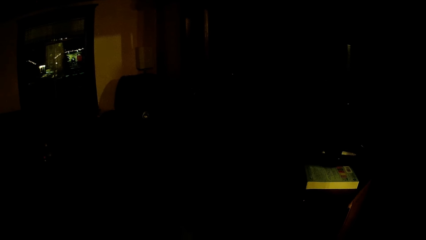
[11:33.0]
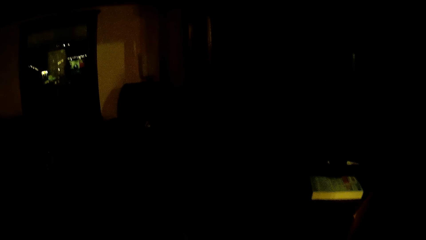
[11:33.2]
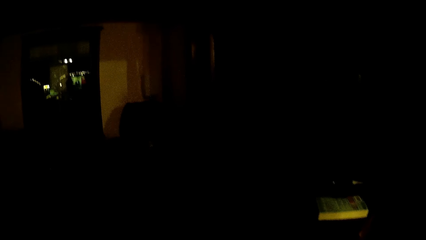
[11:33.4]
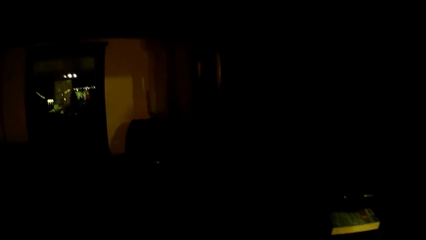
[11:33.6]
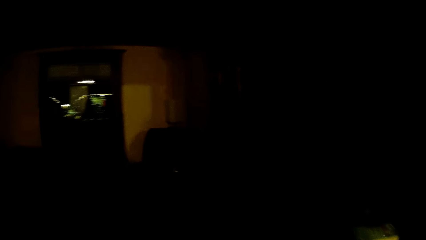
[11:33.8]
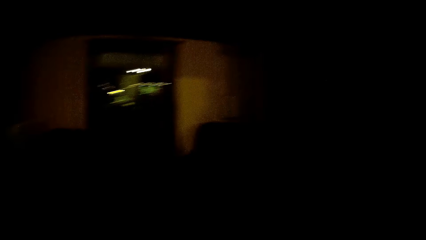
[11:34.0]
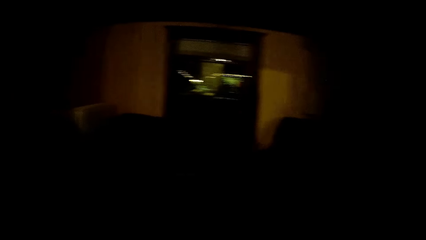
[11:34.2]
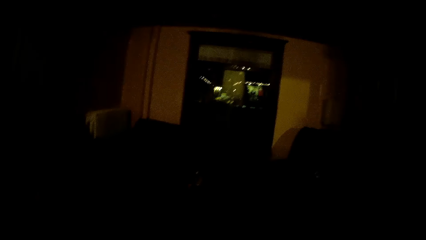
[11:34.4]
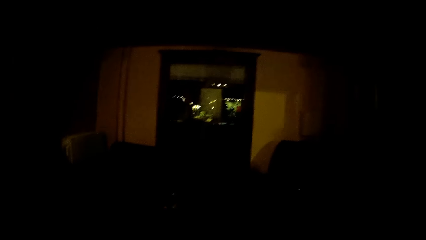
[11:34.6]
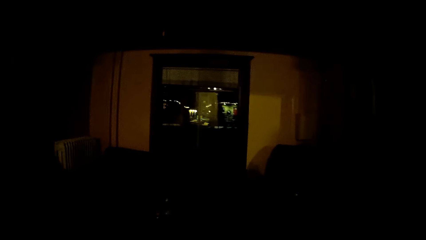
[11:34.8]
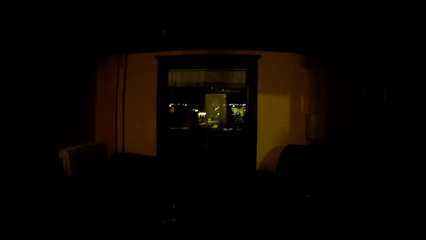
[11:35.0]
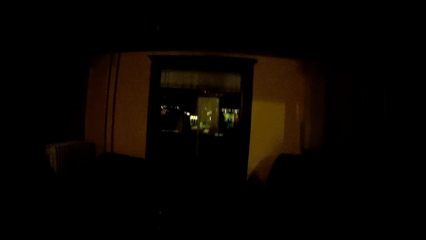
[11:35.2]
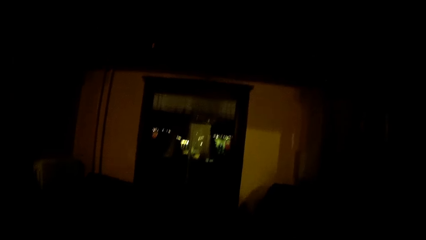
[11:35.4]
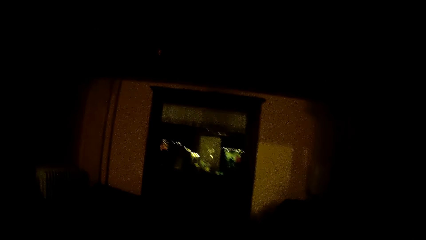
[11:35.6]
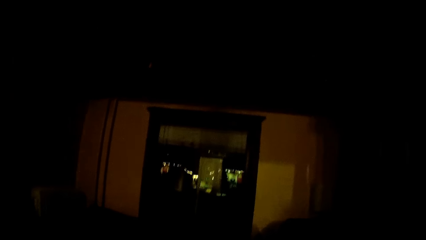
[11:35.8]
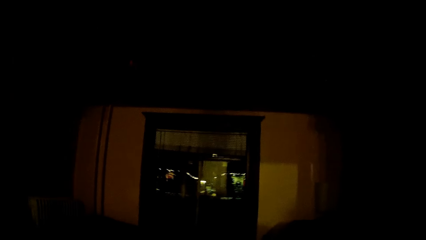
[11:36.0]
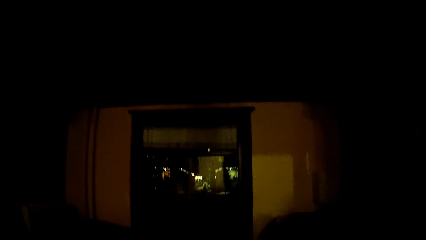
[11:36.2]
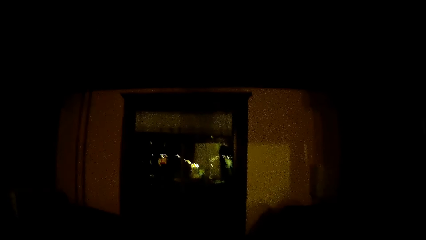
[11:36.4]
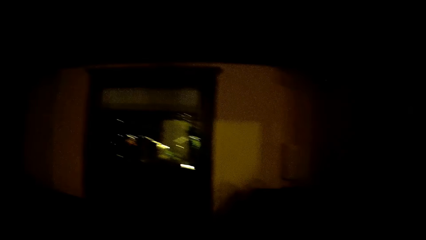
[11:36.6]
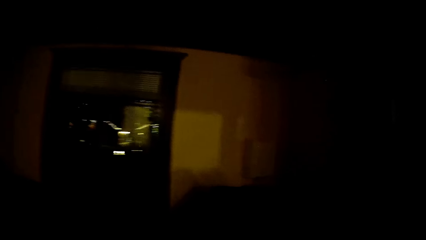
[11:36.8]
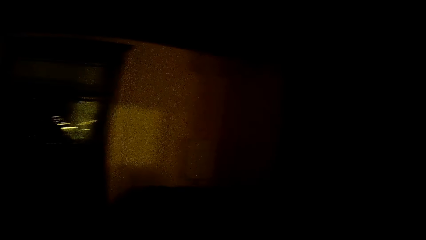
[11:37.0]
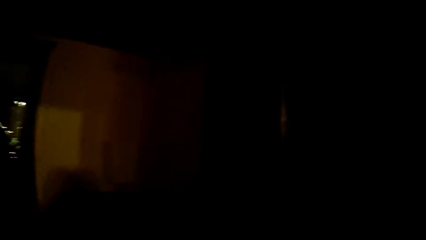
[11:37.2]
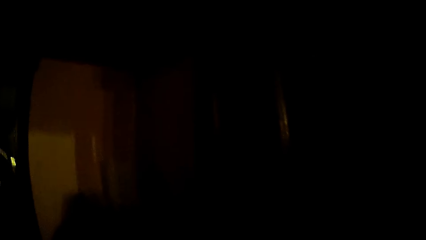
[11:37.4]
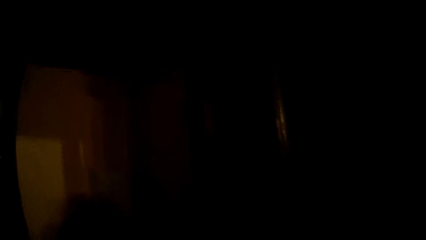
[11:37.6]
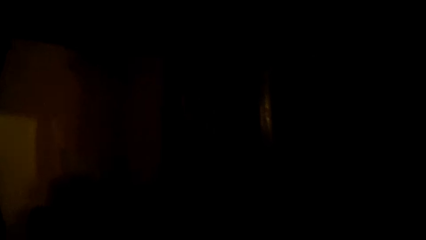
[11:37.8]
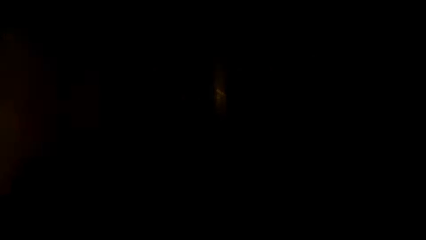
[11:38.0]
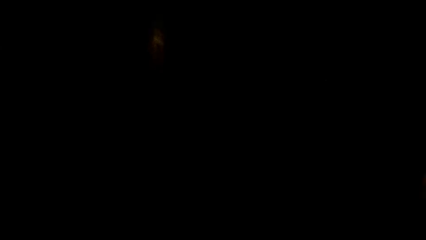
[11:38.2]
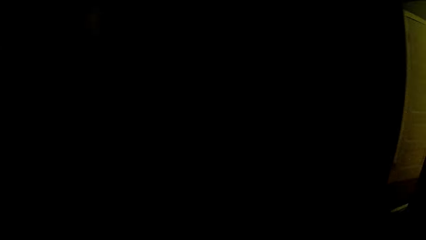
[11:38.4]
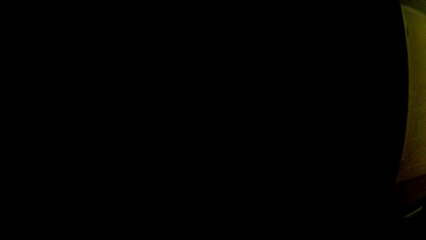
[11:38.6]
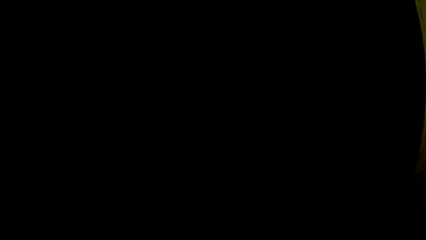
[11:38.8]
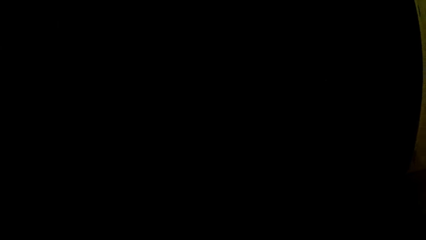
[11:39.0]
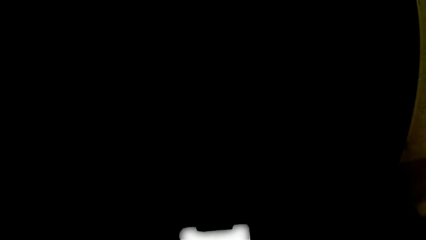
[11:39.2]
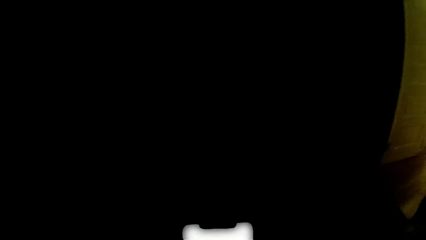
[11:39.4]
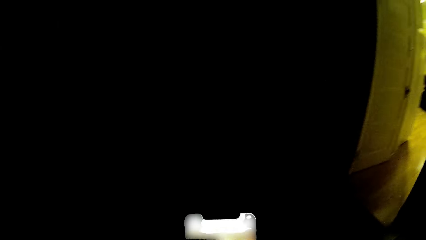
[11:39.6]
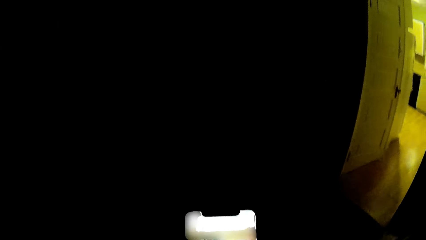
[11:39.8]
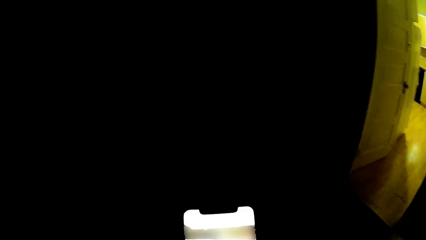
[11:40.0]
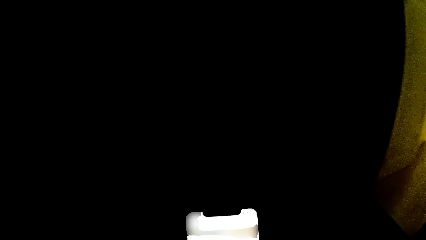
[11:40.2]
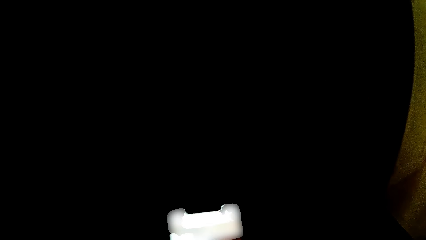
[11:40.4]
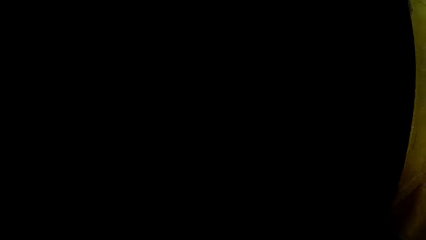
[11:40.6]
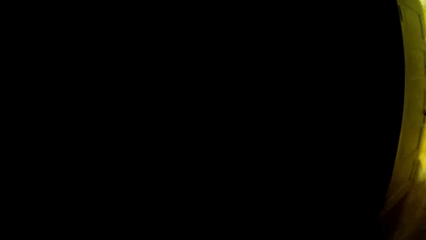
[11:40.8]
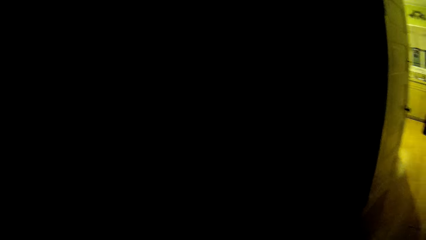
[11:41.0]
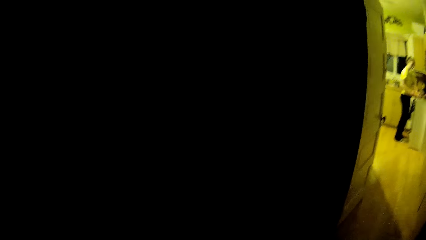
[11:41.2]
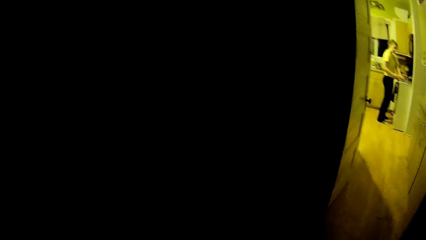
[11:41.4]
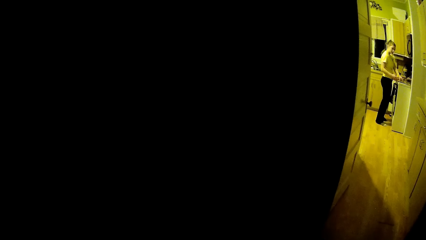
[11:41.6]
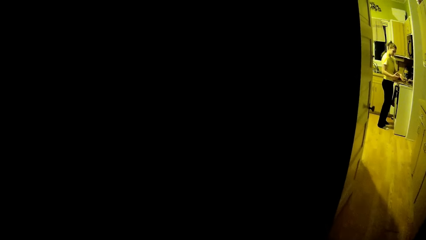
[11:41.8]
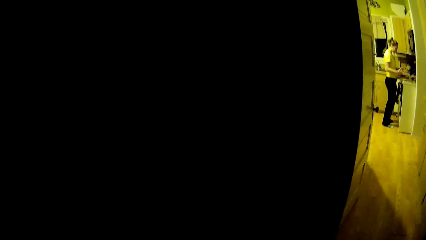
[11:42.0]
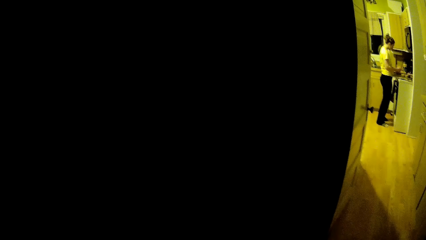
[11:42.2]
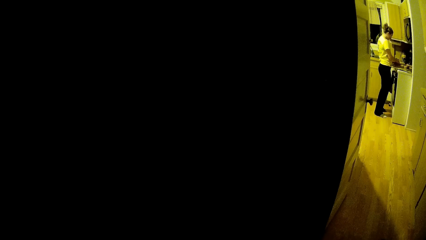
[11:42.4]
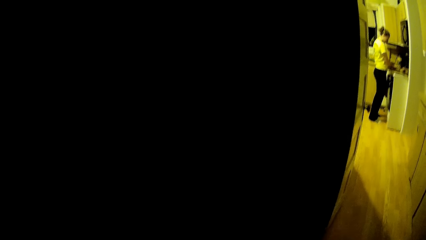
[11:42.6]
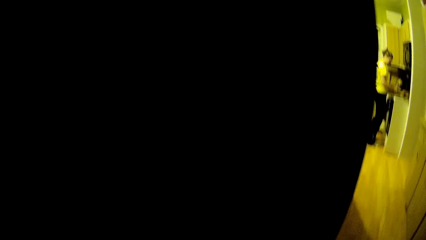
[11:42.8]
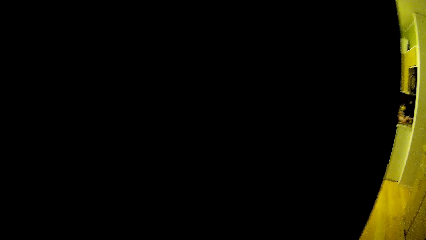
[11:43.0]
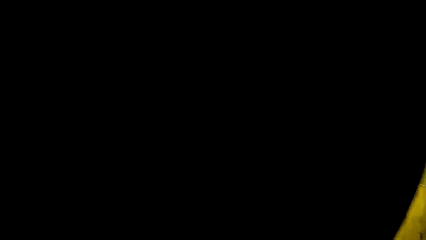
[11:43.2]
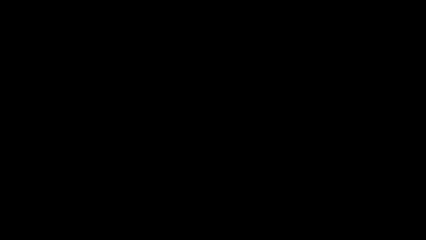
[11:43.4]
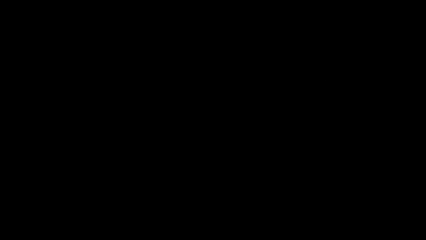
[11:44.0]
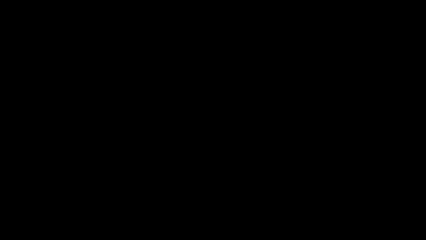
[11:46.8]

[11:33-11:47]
The camera wearer walks around the house. The woman adjusts a plate with both hands.
